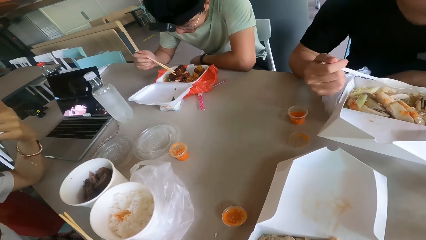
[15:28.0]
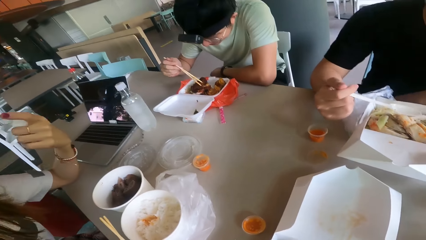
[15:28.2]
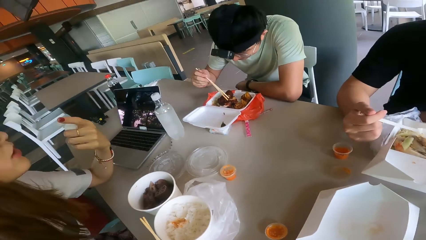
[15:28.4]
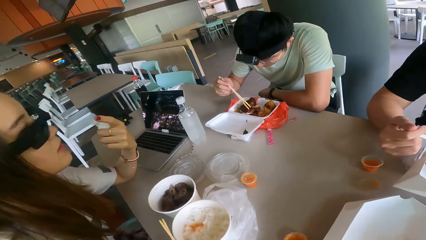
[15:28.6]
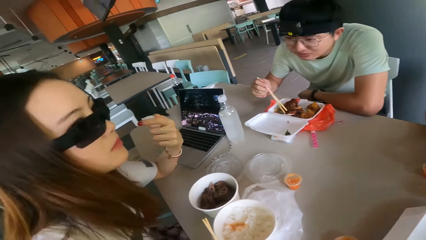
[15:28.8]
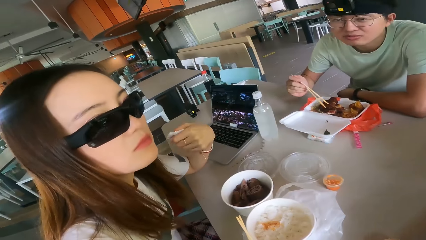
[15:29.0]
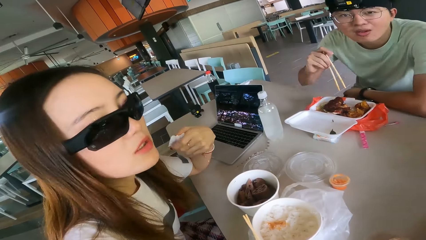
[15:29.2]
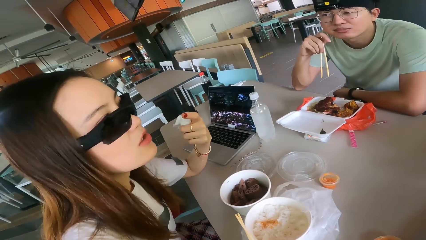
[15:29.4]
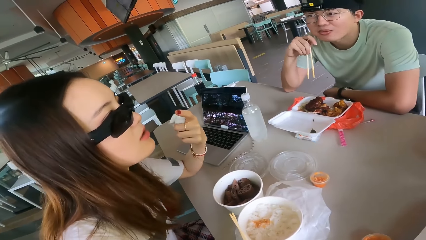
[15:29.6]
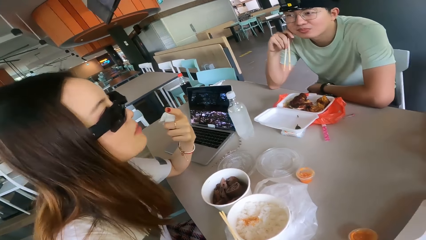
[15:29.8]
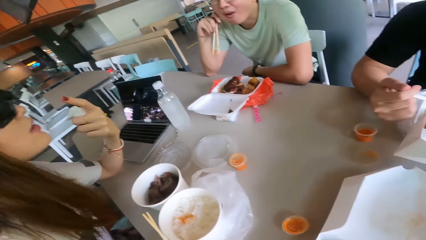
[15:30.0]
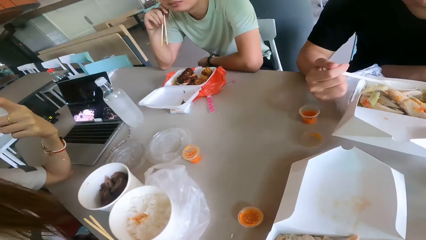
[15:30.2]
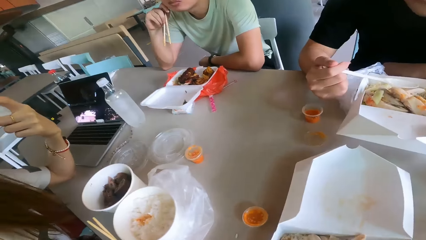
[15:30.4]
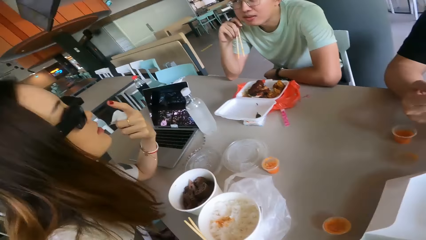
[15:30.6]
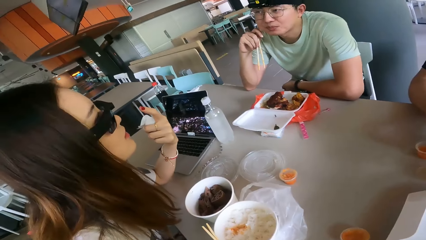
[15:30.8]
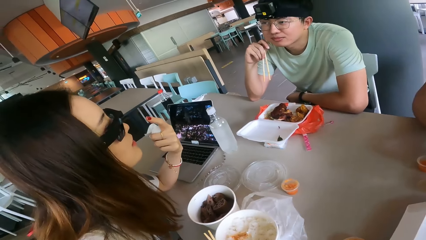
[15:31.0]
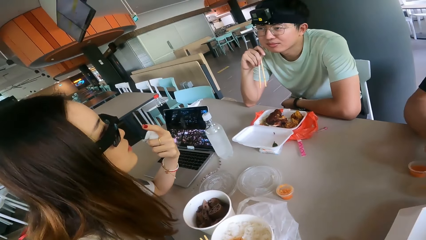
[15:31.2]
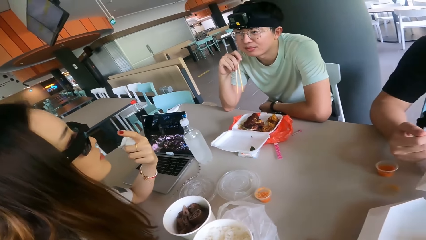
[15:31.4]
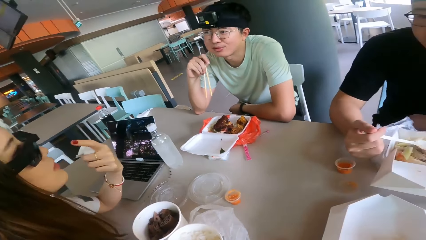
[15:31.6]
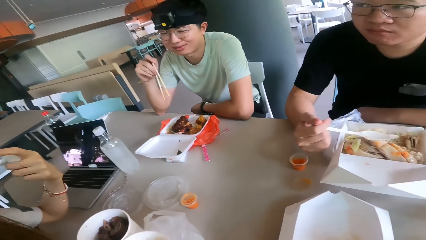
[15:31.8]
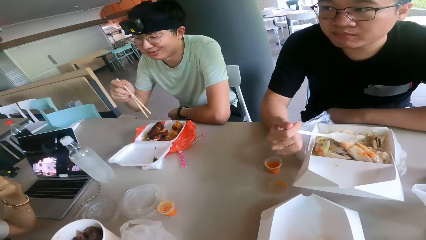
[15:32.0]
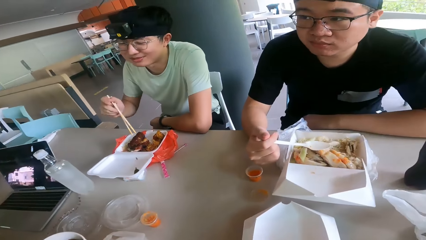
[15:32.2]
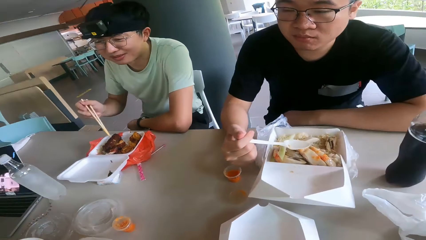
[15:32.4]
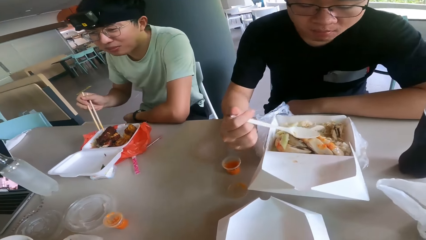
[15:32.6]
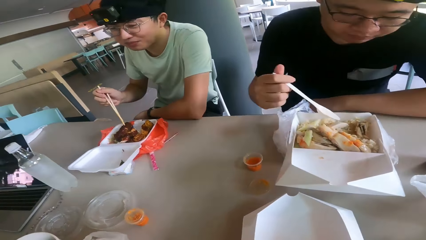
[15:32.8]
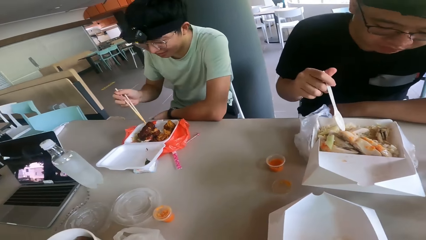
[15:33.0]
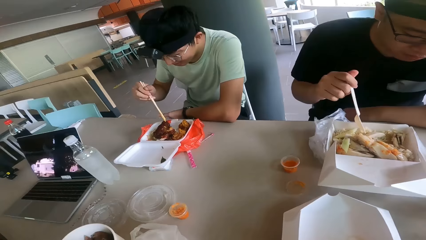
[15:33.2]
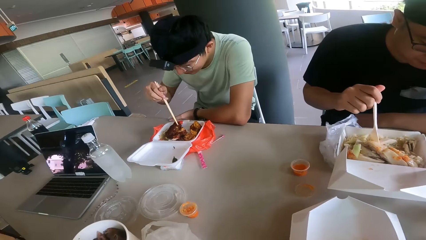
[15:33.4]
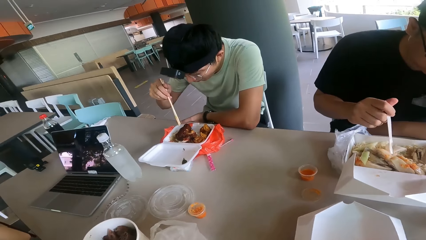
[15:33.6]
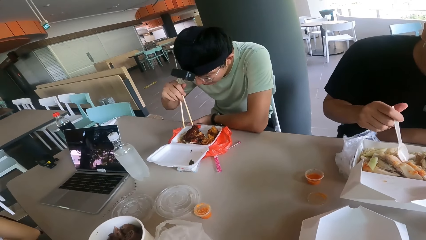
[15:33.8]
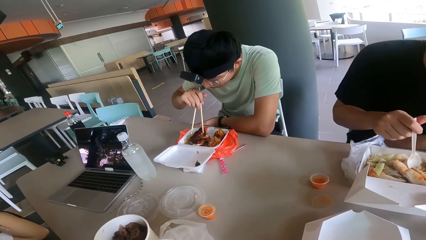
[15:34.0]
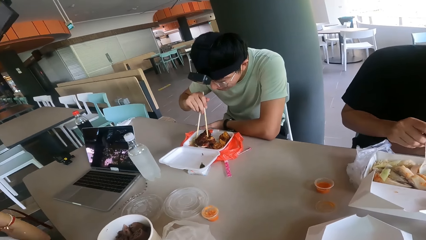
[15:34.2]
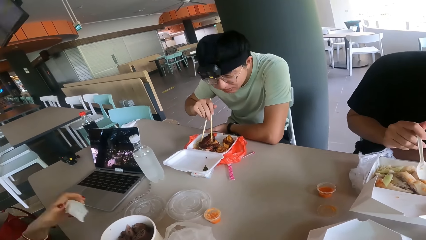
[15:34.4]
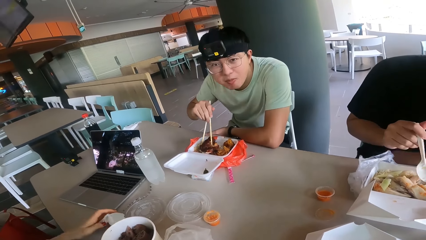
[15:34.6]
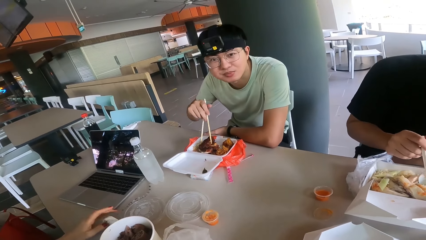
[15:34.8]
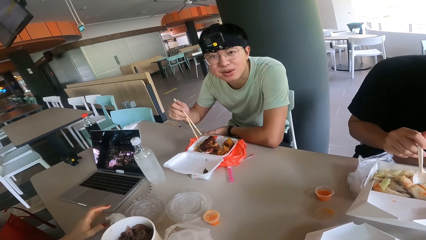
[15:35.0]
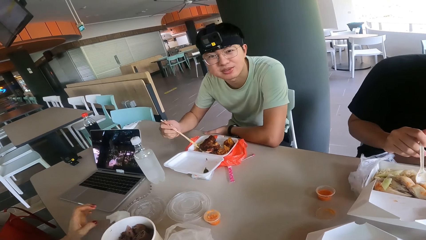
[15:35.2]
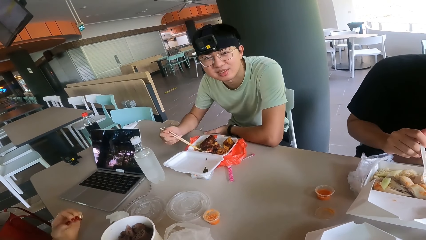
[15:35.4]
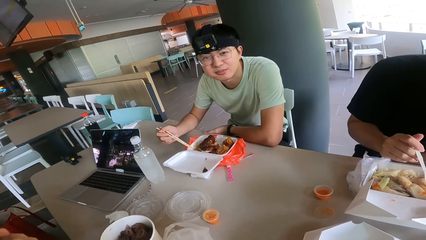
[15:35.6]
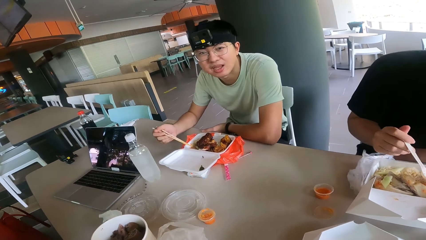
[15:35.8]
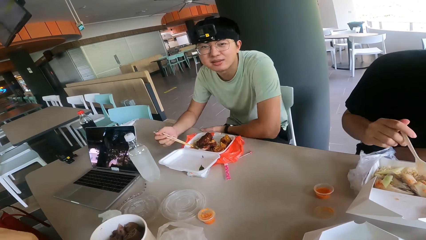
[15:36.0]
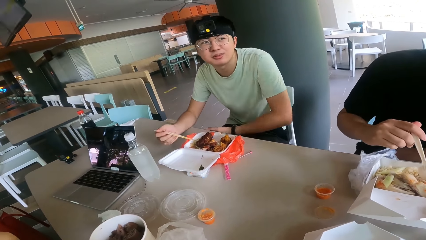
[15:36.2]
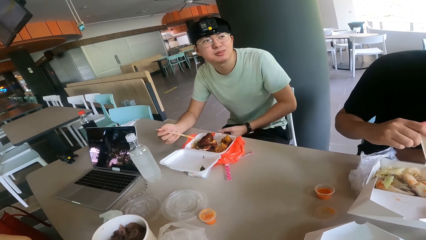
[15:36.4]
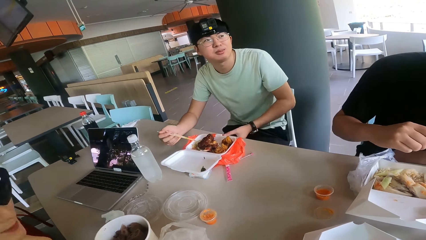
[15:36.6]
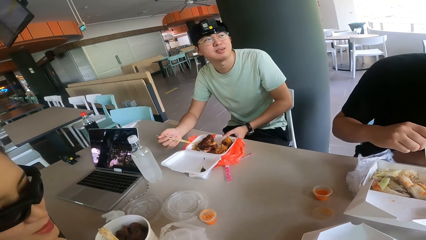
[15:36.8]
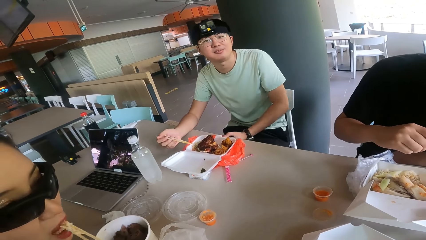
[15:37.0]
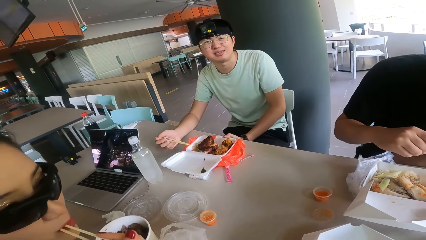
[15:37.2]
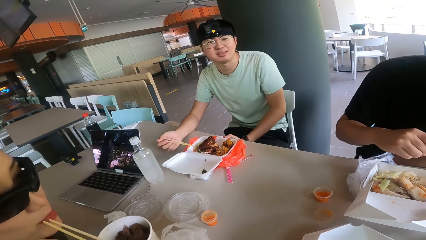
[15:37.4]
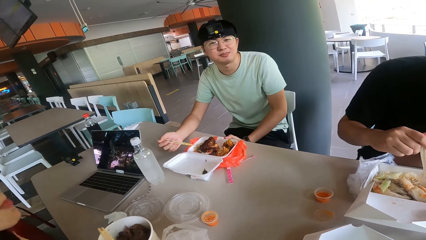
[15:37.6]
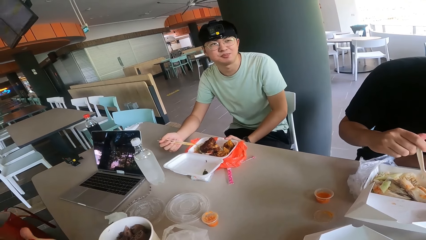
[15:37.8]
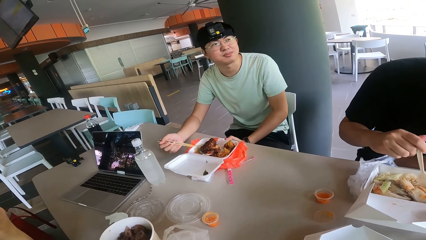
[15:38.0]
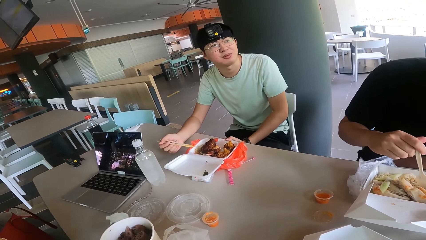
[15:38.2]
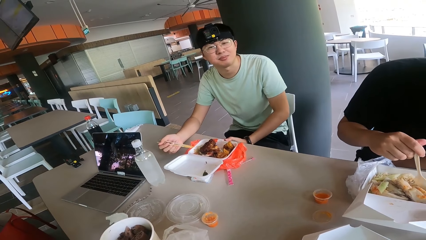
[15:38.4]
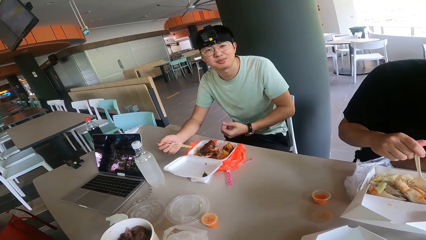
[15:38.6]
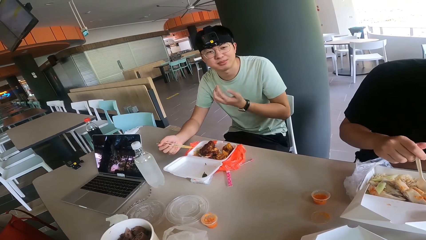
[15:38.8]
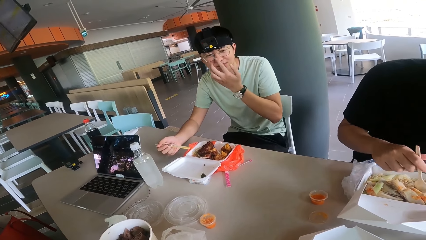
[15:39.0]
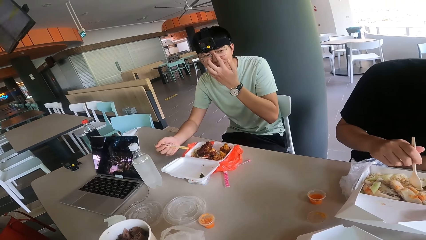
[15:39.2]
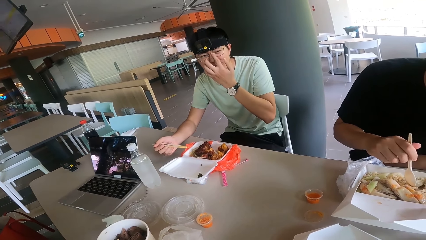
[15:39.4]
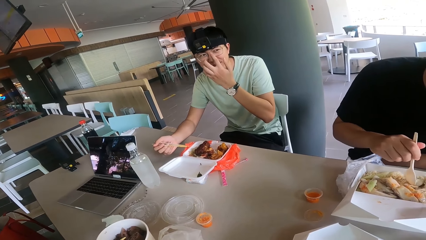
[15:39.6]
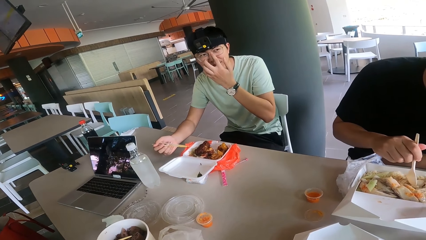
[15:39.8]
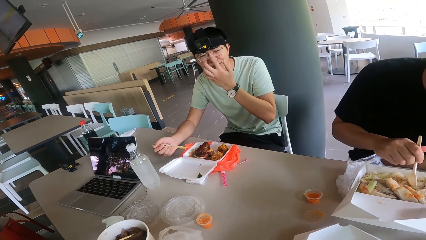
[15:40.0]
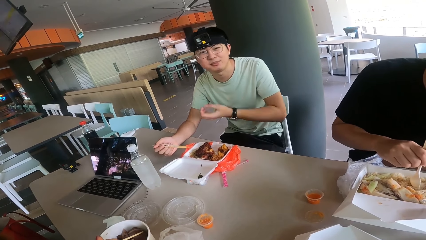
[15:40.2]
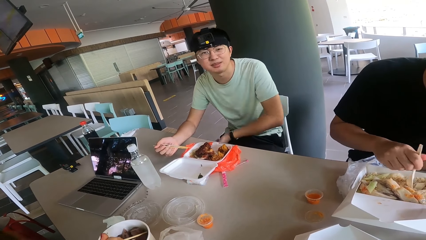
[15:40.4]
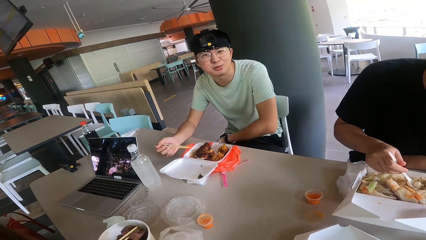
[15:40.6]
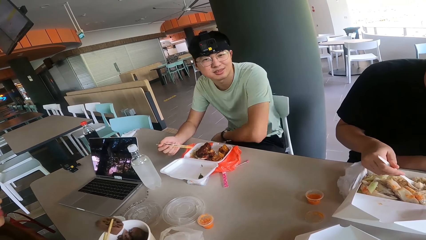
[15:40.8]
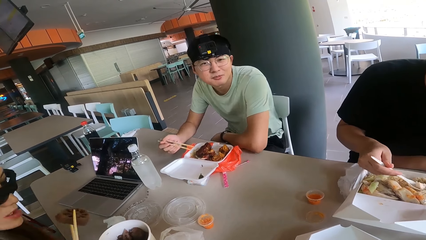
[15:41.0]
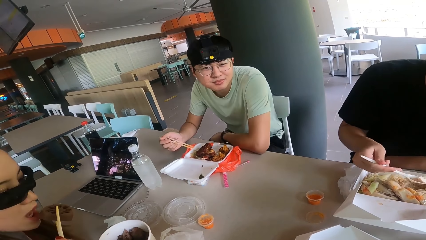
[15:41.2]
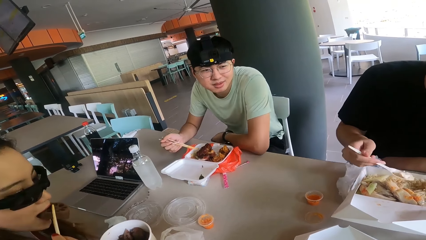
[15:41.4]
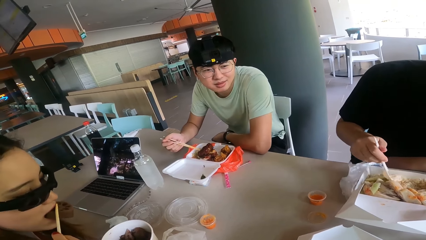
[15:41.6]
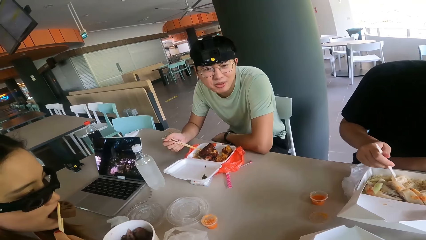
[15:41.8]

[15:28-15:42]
The camera wearer responds. They look at a woman. The woman speaks to the camera wearer. A man responds to the woman. The camera wearer looks at another man. They talk to a third man. A person looks at the camera wearer. The third man responds to the camera wearer. The camera wearer looks at the third man.

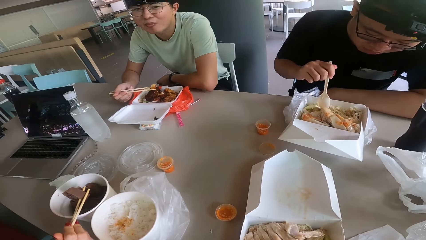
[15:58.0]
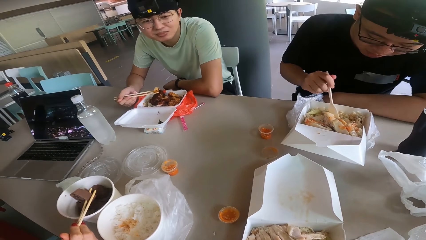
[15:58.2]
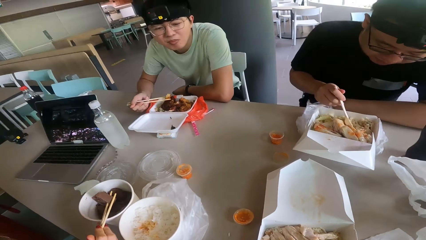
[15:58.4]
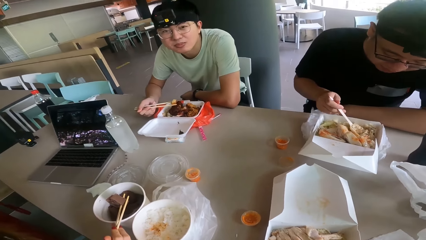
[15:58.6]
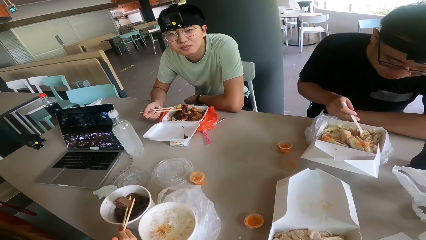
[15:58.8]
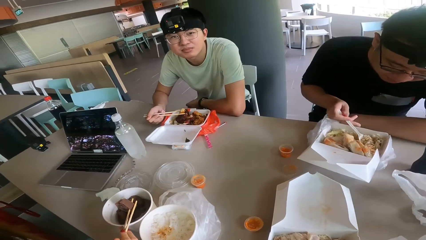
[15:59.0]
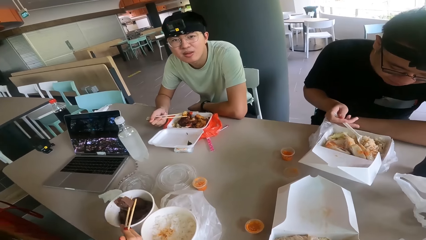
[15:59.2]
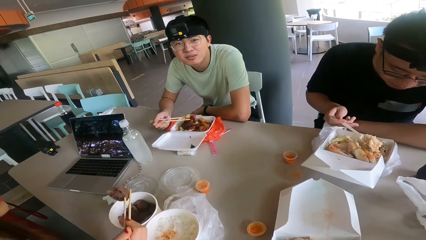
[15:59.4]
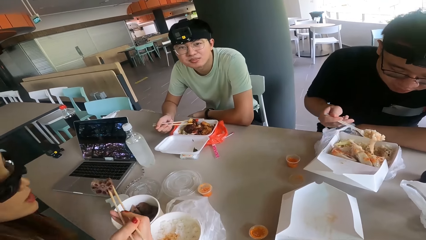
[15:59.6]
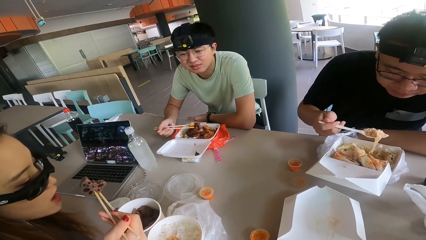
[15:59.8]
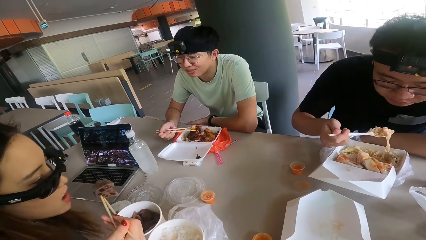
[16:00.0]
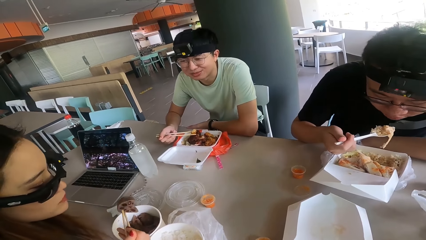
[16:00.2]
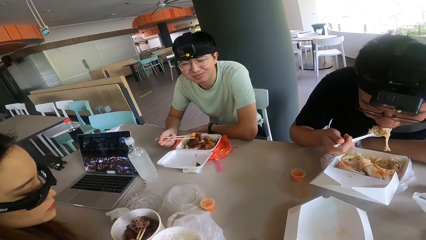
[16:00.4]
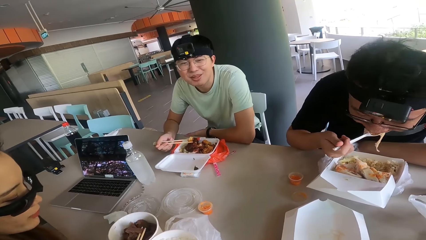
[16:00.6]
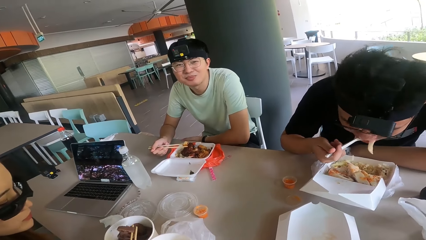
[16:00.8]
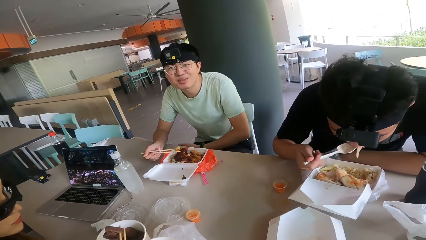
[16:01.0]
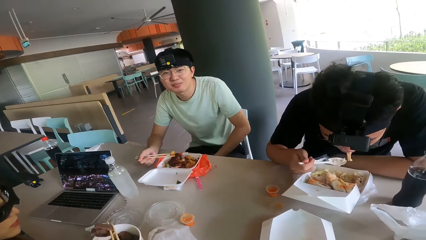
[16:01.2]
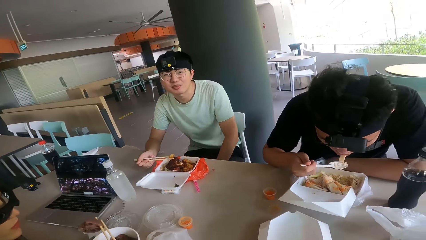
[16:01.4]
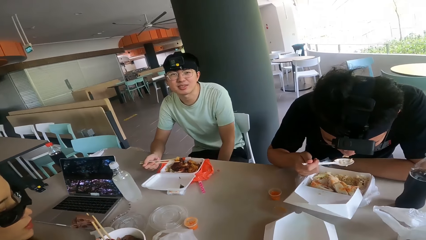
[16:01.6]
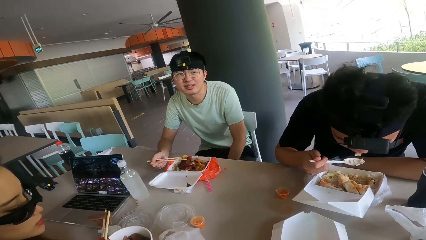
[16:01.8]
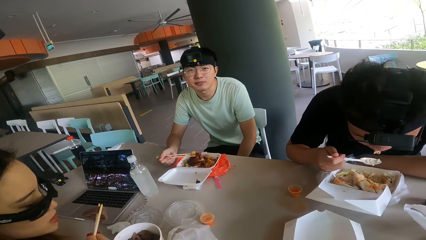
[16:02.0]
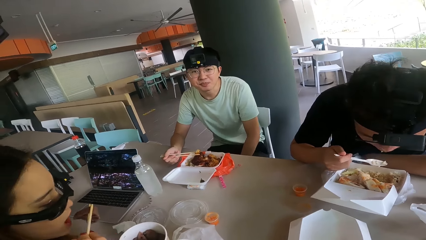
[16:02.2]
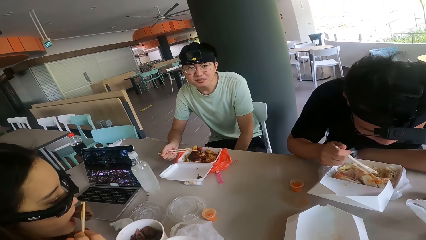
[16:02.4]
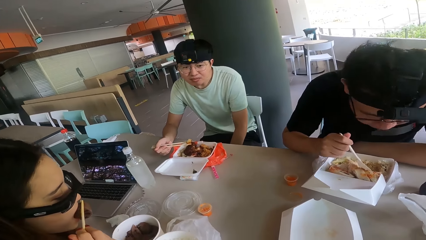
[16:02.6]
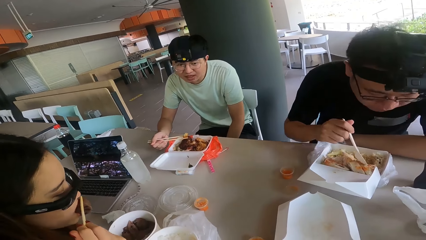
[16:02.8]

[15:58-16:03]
The camera wearer speaks to a man. The man responds to the camera wearer. A person eats the food. The camera wearer speaks to the man.
